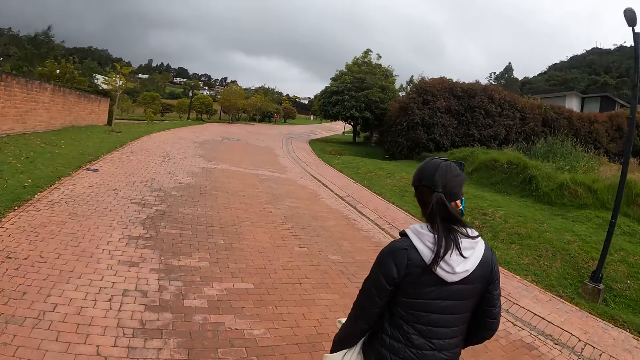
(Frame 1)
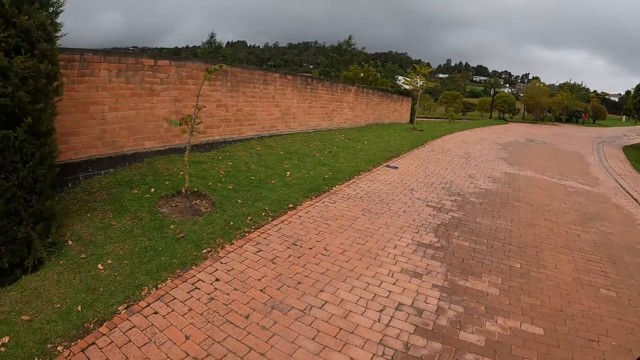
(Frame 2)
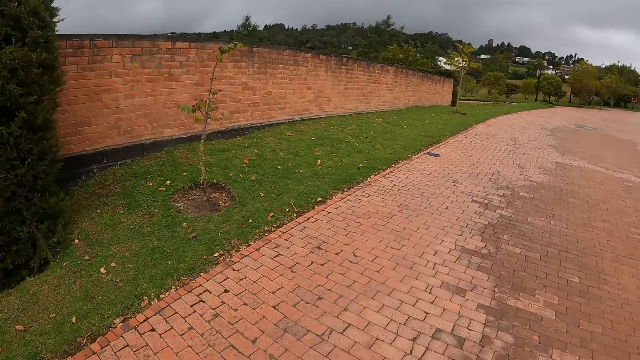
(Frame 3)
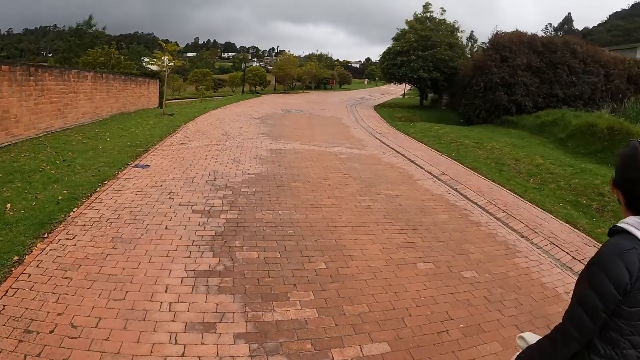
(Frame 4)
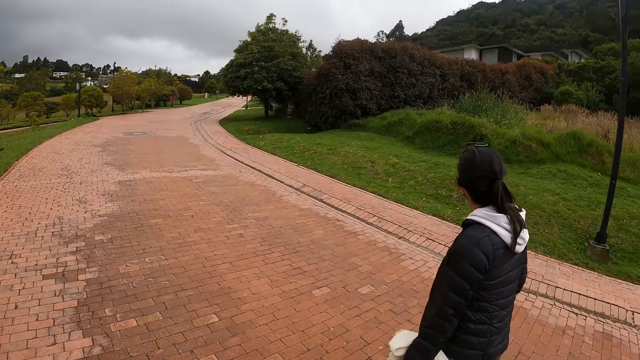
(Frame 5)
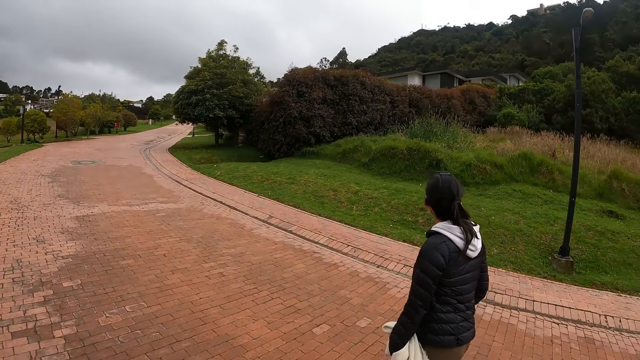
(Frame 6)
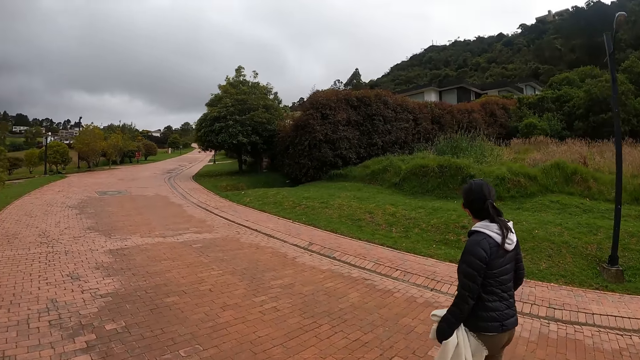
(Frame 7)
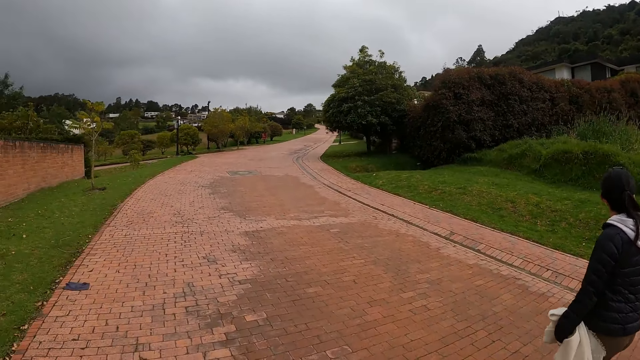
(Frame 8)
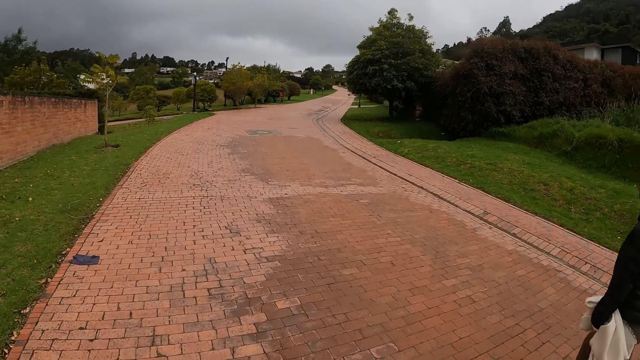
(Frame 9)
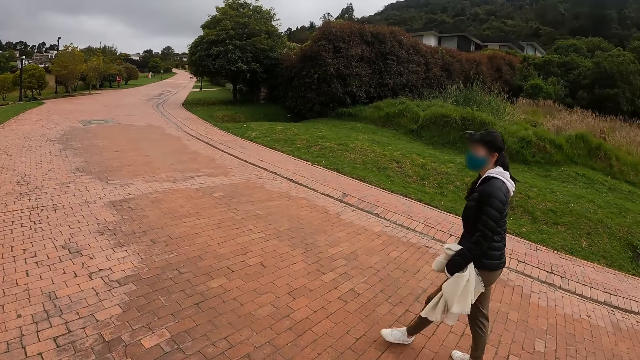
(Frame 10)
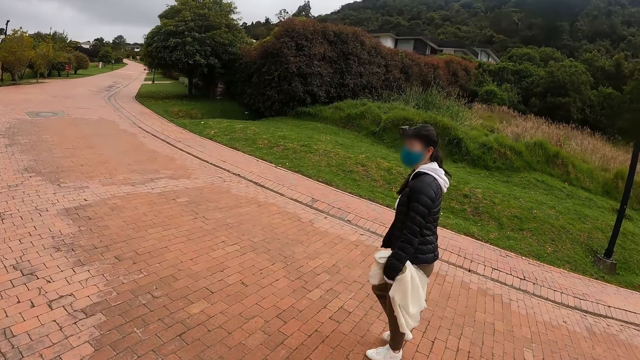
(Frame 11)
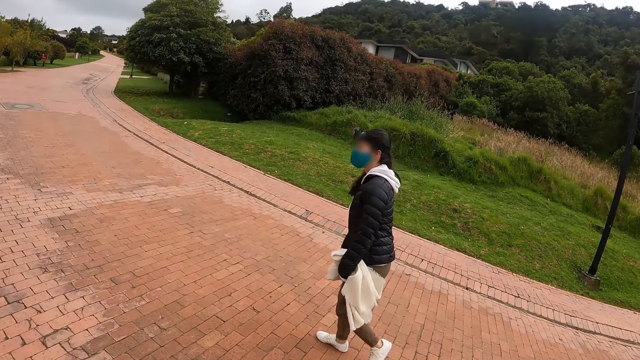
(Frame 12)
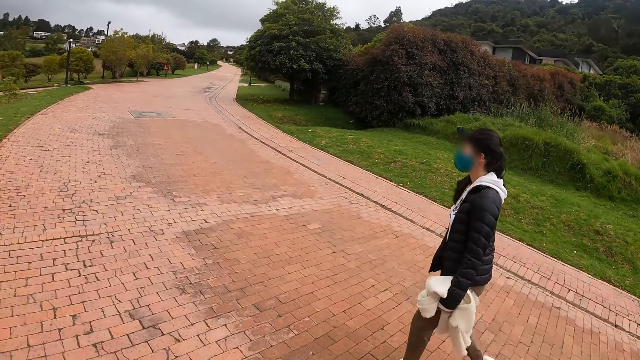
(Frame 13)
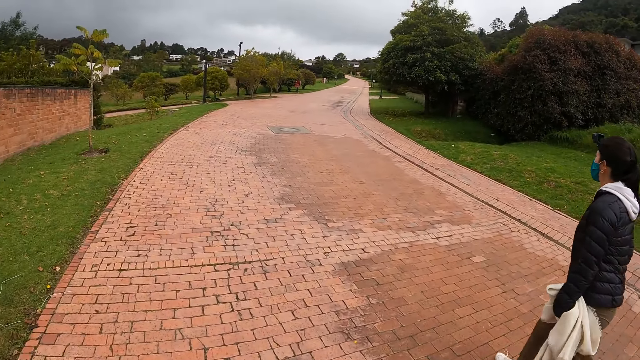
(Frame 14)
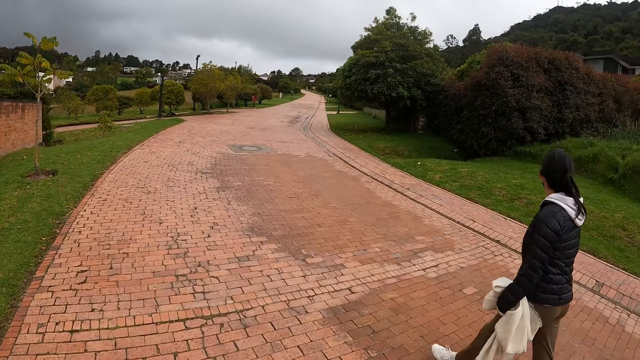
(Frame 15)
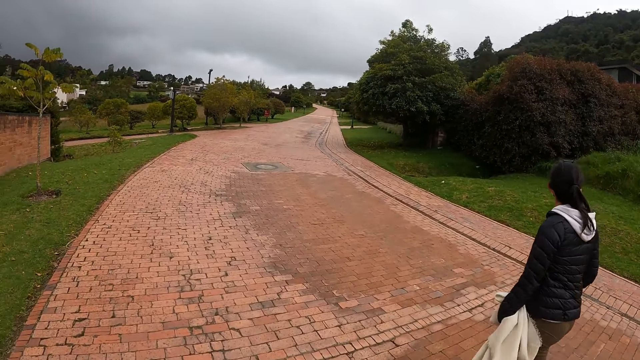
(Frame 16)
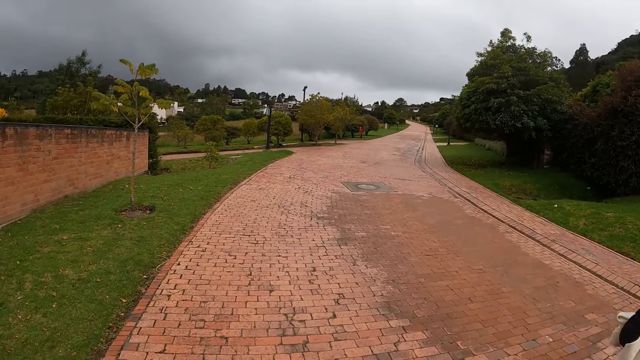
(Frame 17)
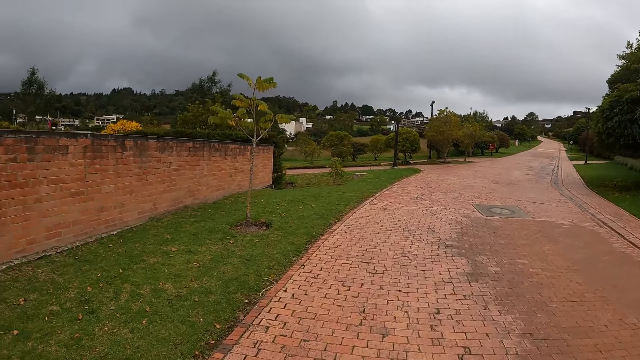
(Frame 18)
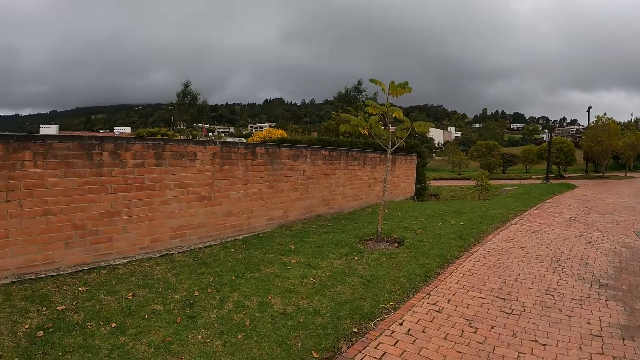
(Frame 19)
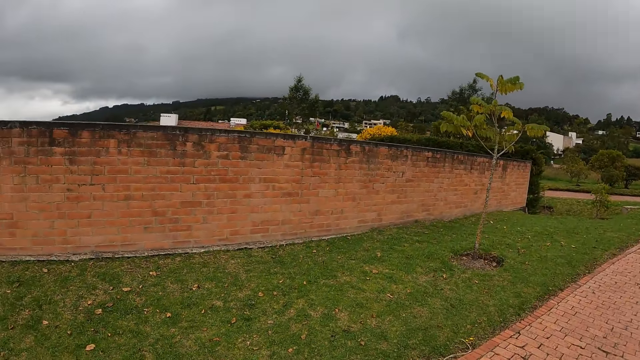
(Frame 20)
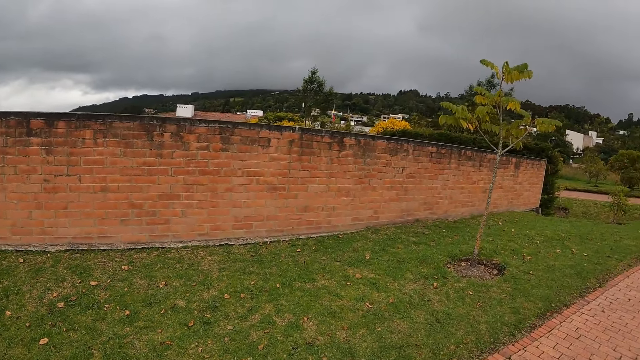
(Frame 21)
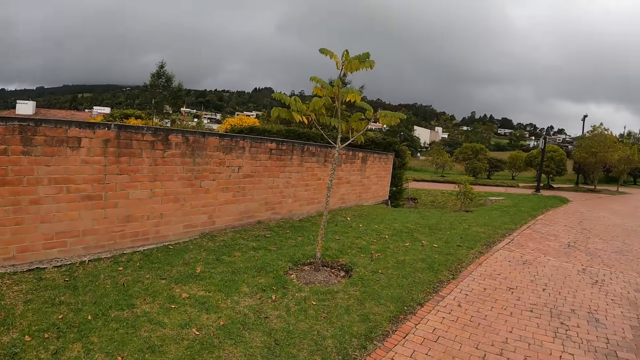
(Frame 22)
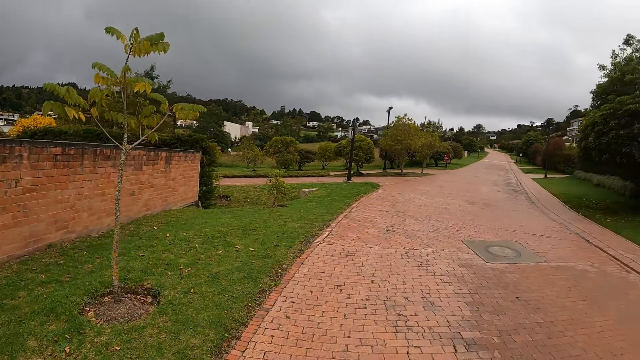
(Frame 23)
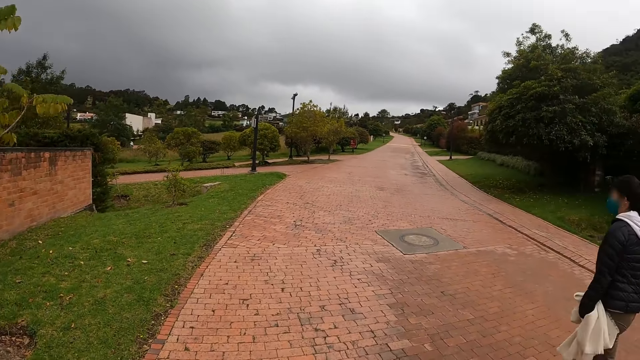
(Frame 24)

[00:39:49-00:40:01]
A woman walks along the road. The camera wearer walks along the road.

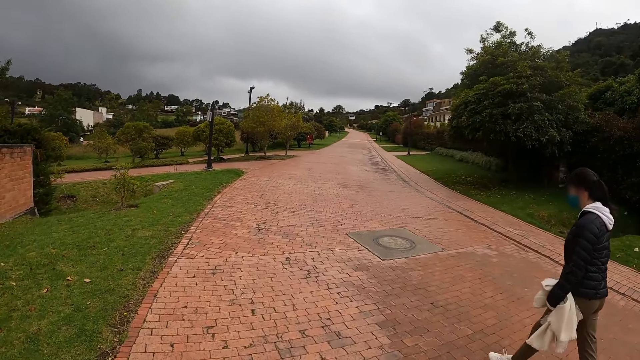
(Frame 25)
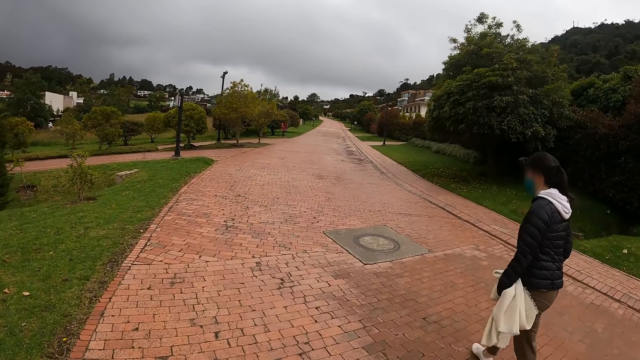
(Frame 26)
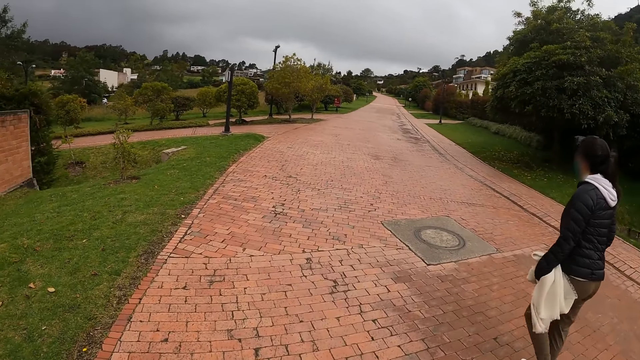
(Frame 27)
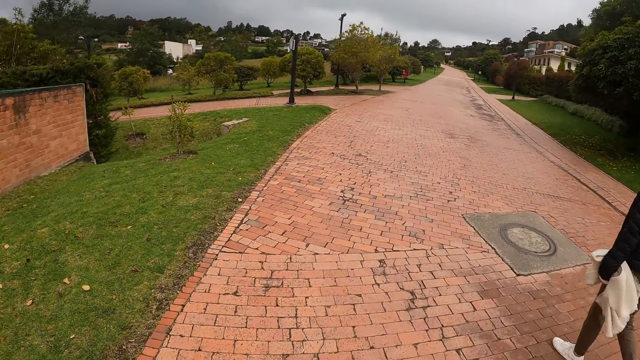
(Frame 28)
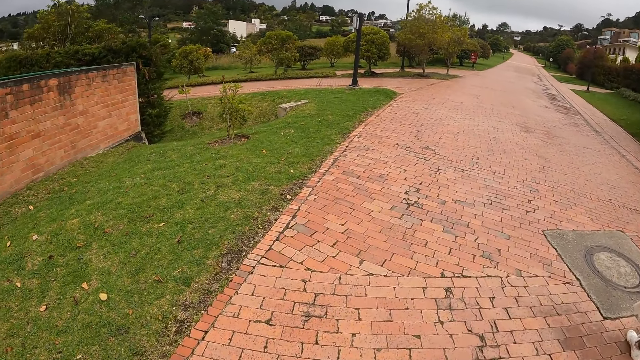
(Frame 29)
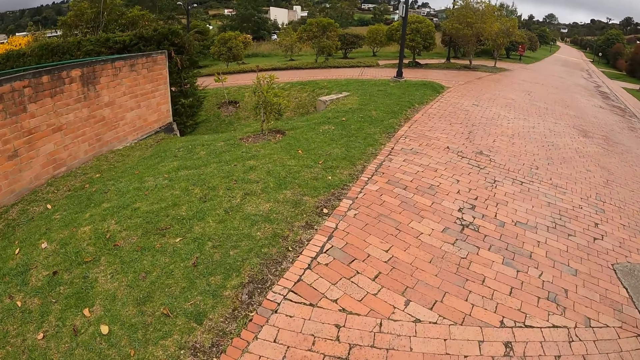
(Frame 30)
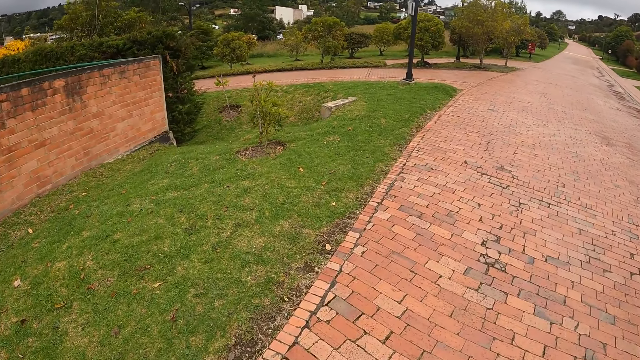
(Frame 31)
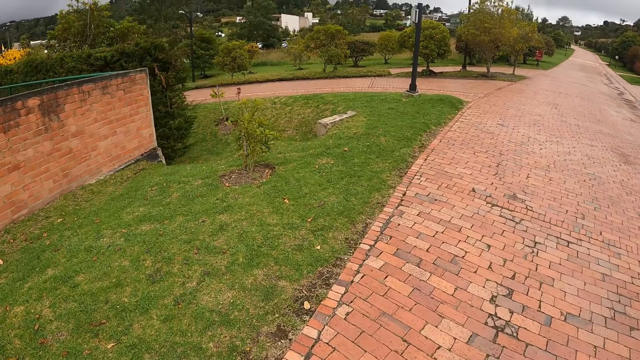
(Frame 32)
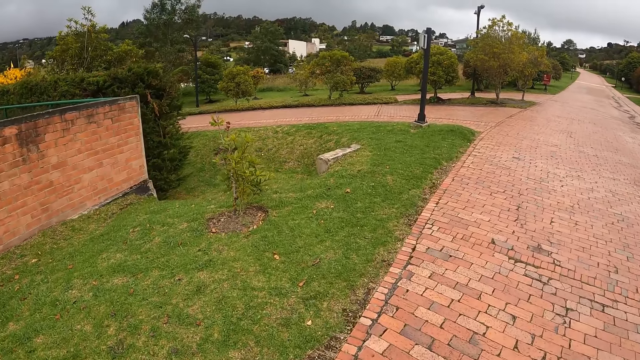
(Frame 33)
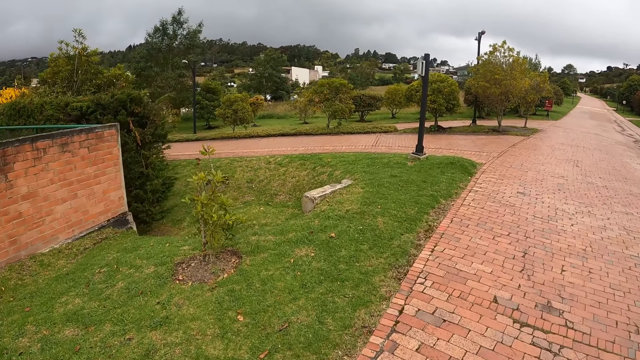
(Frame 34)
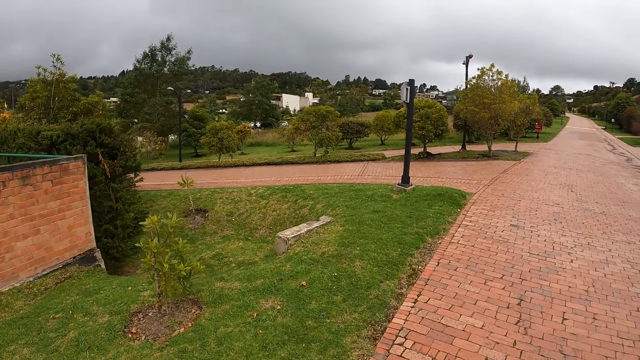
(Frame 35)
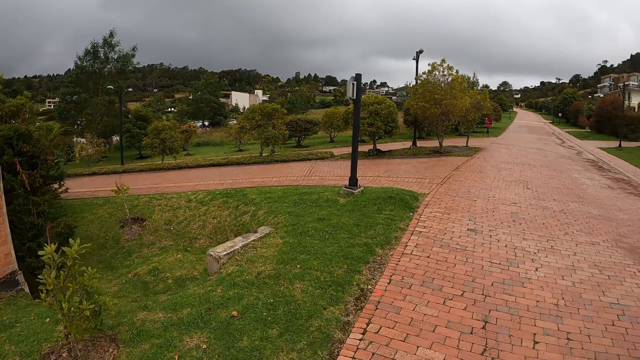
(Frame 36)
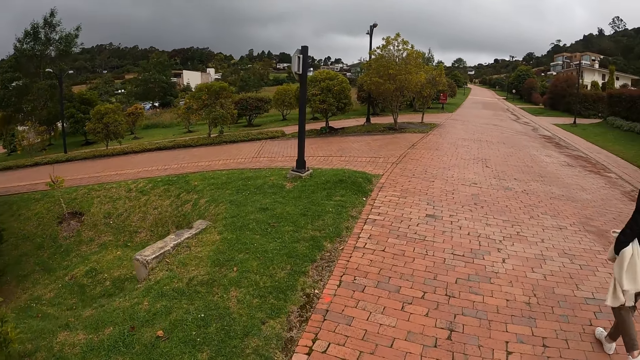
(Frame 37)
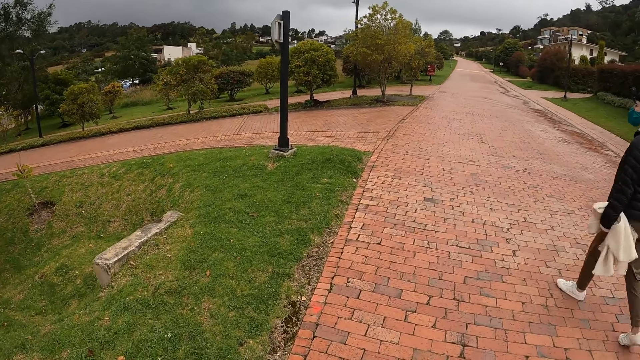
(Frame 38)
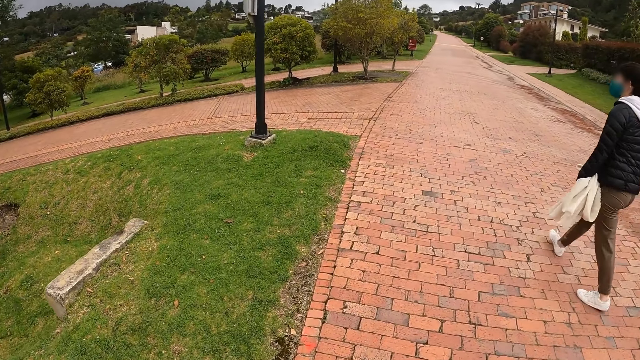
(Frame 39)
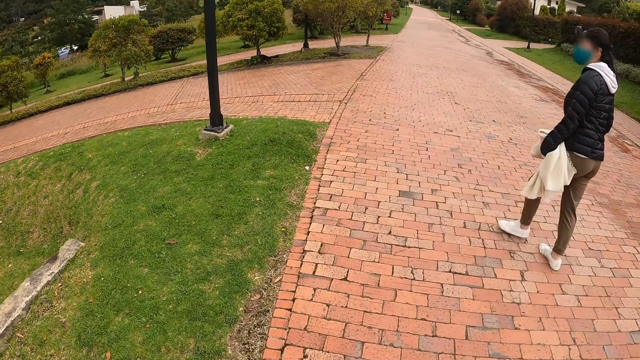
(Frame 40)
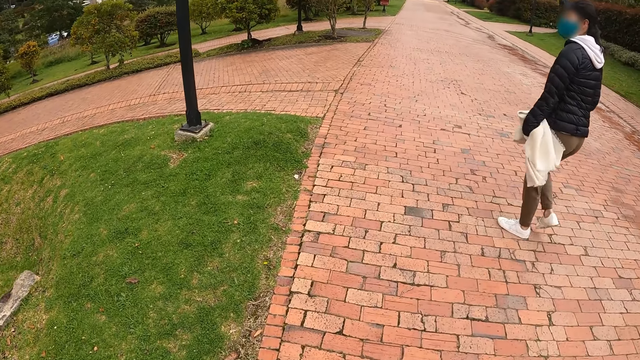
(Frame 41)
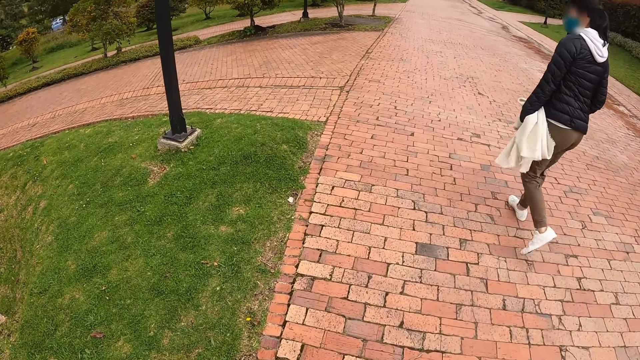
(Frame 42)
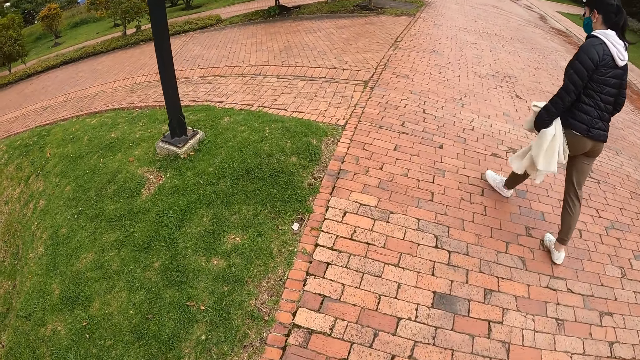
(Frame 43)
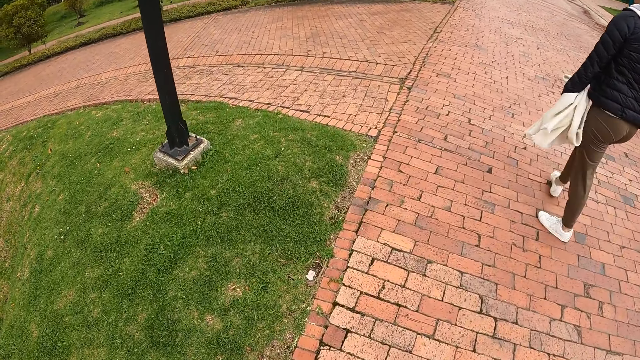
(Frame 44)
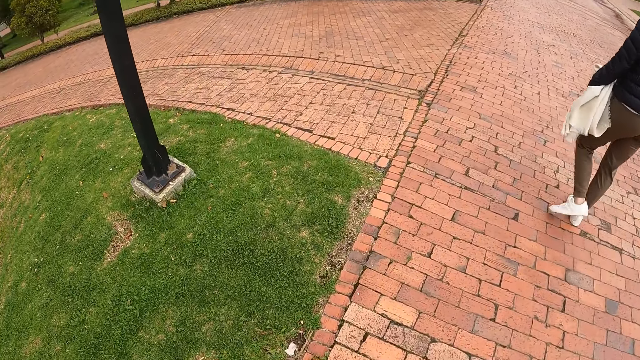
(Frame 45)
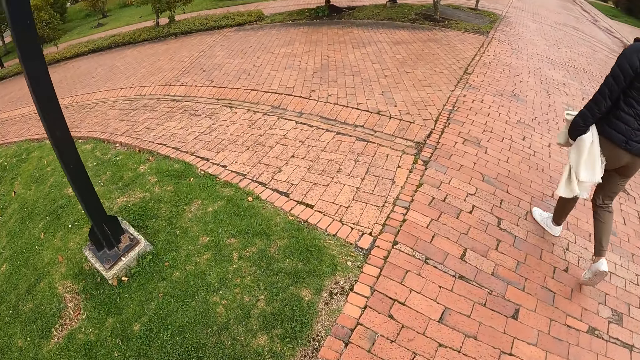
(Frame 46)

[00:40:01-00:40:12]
A woman walks along the road. The camera wearer walks along the road. The woman walks along the road.
